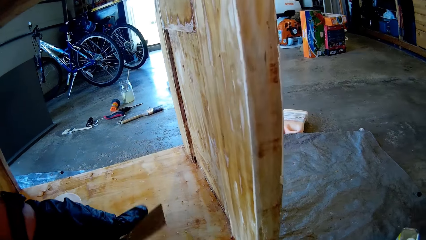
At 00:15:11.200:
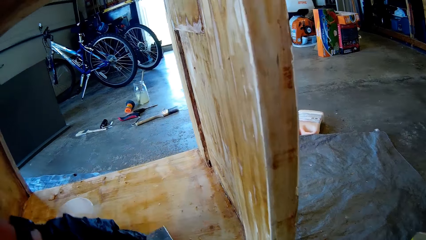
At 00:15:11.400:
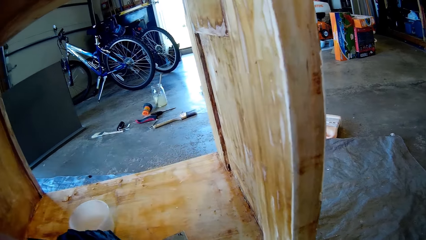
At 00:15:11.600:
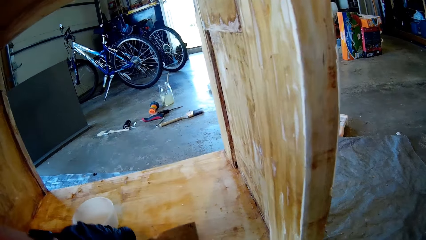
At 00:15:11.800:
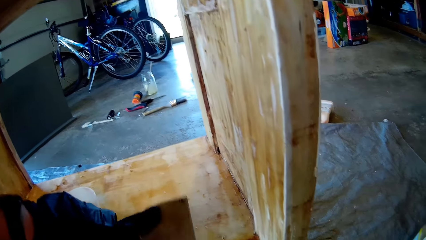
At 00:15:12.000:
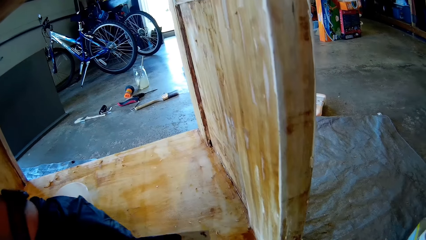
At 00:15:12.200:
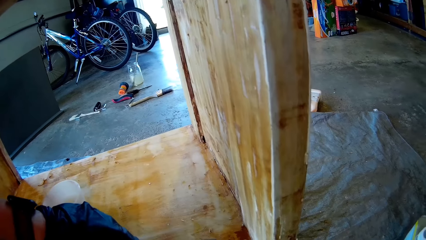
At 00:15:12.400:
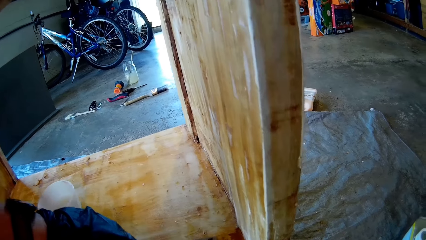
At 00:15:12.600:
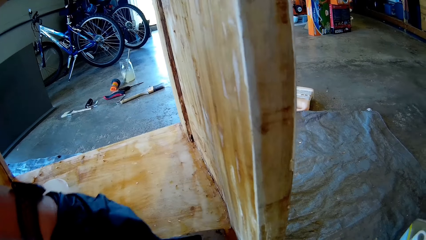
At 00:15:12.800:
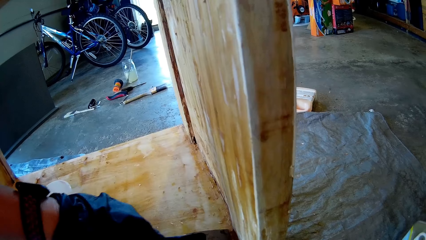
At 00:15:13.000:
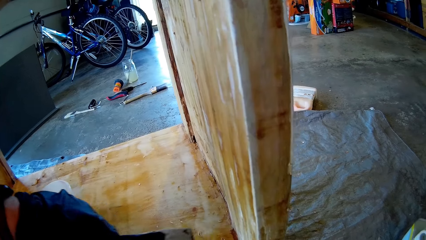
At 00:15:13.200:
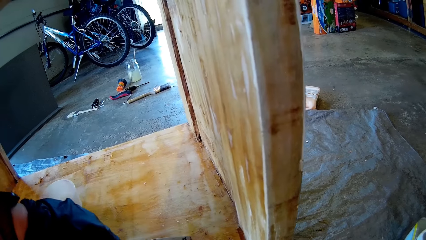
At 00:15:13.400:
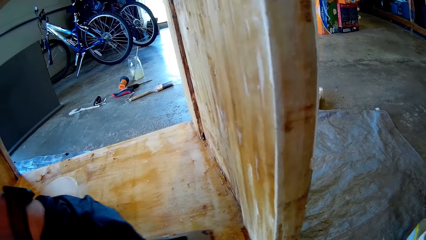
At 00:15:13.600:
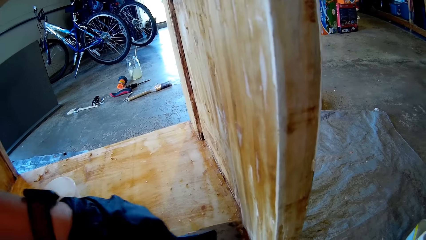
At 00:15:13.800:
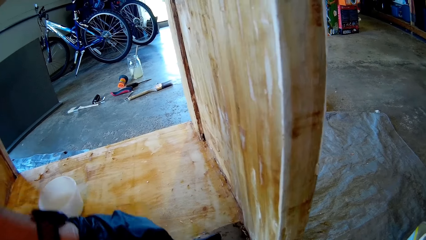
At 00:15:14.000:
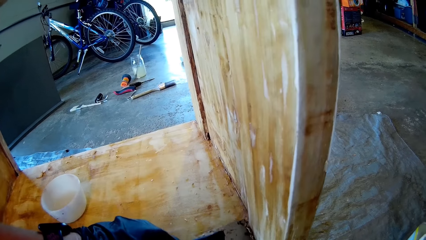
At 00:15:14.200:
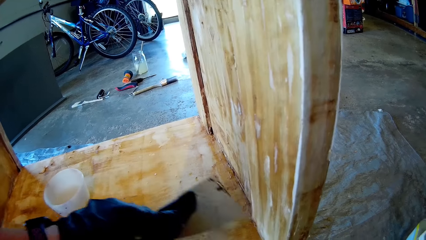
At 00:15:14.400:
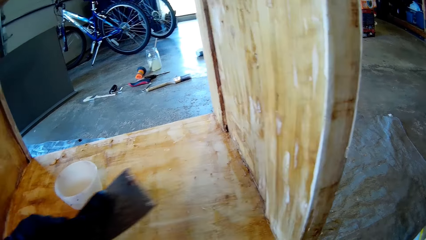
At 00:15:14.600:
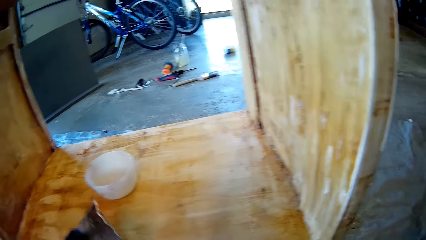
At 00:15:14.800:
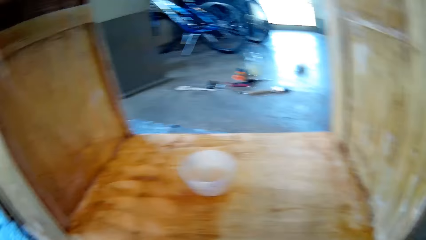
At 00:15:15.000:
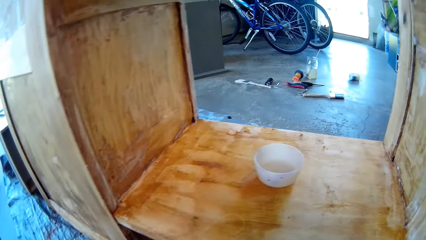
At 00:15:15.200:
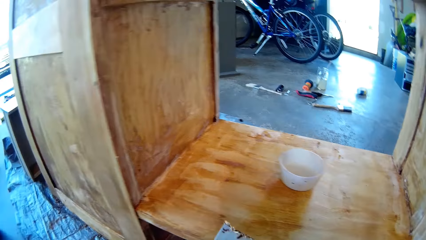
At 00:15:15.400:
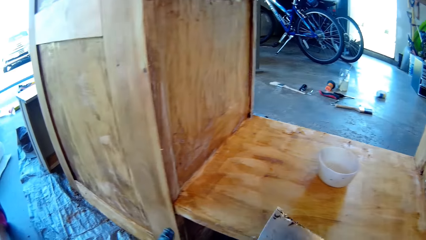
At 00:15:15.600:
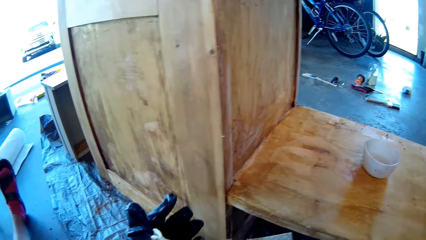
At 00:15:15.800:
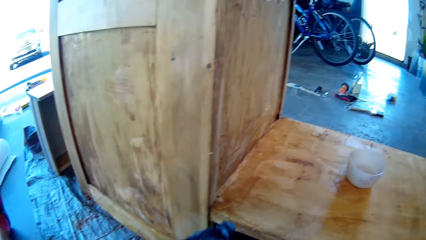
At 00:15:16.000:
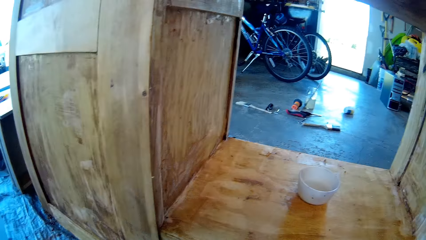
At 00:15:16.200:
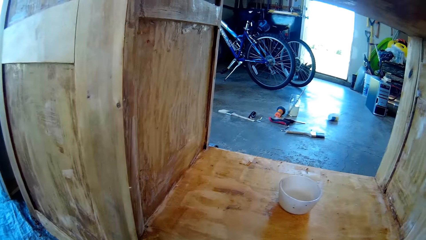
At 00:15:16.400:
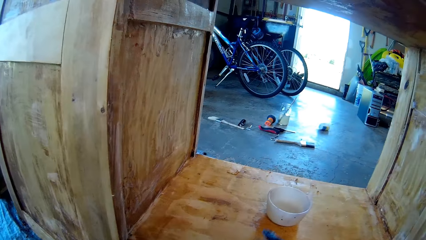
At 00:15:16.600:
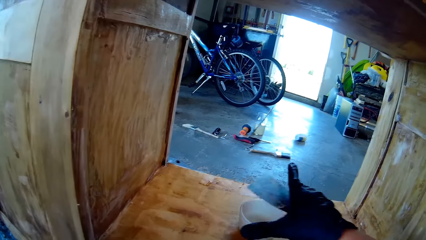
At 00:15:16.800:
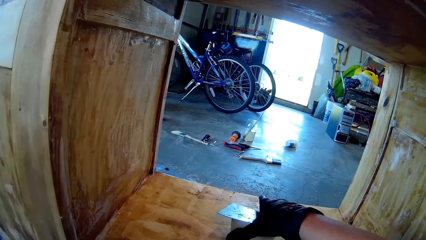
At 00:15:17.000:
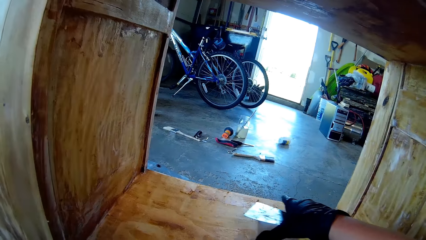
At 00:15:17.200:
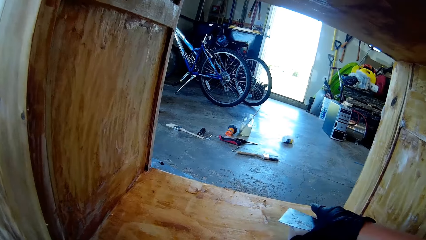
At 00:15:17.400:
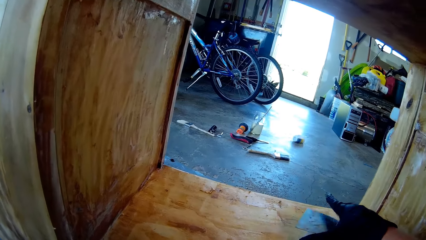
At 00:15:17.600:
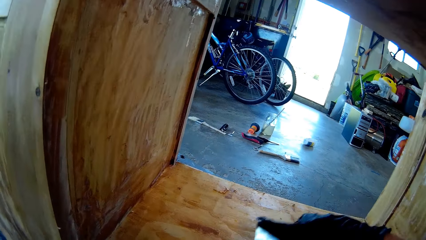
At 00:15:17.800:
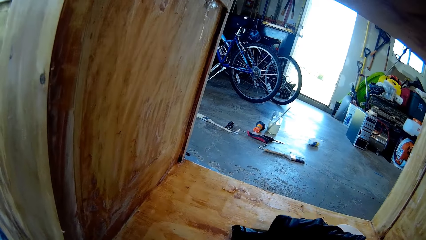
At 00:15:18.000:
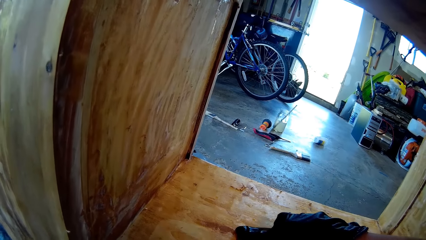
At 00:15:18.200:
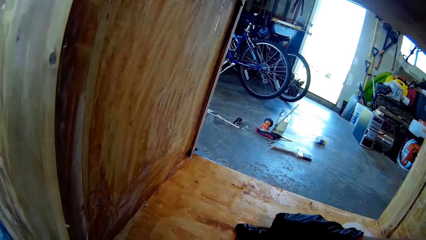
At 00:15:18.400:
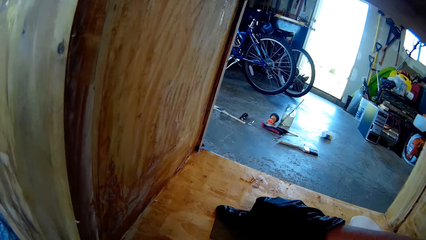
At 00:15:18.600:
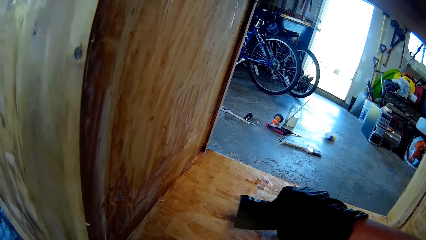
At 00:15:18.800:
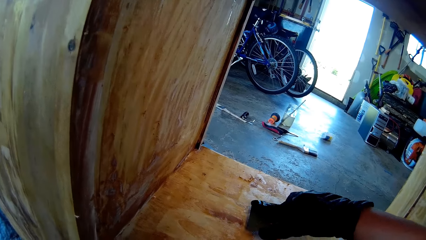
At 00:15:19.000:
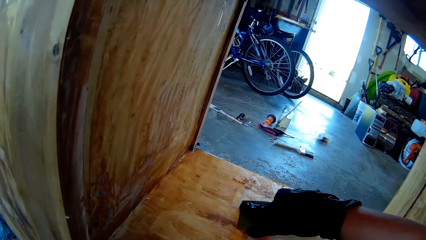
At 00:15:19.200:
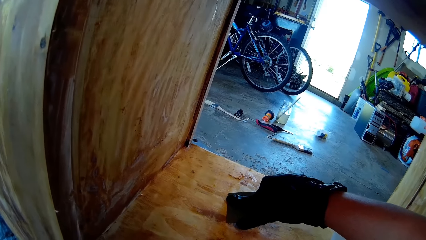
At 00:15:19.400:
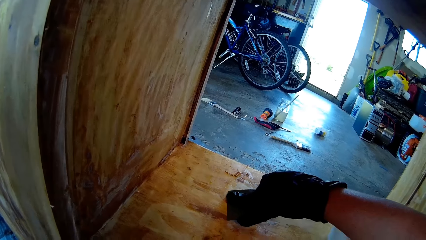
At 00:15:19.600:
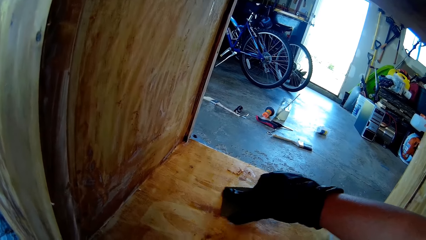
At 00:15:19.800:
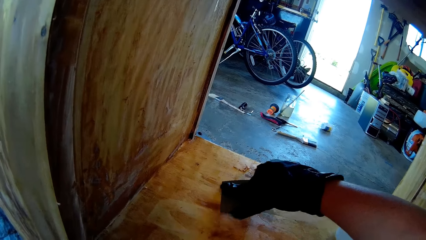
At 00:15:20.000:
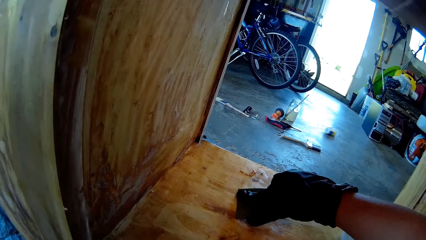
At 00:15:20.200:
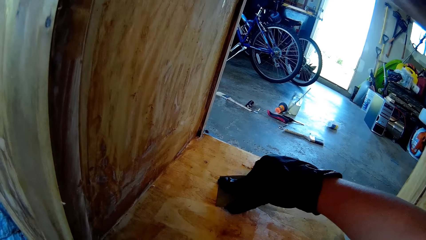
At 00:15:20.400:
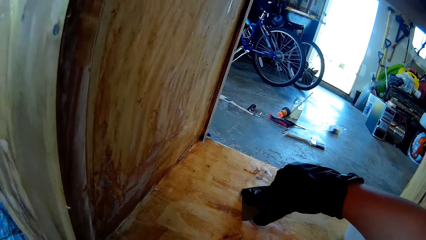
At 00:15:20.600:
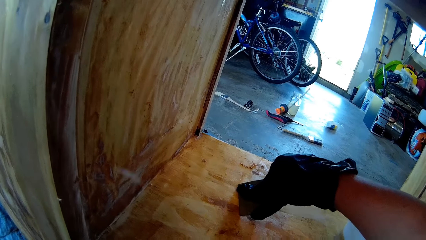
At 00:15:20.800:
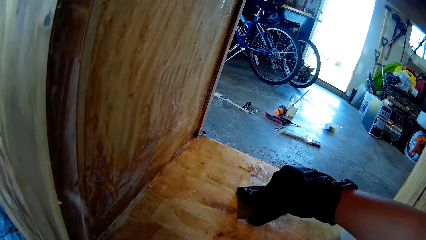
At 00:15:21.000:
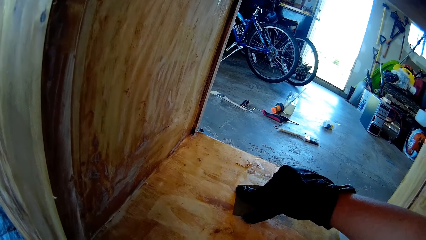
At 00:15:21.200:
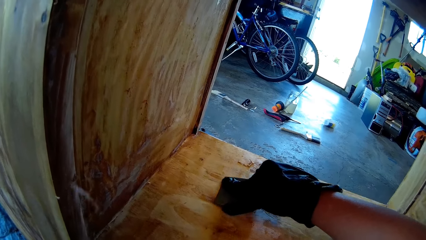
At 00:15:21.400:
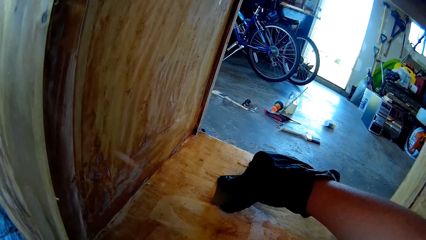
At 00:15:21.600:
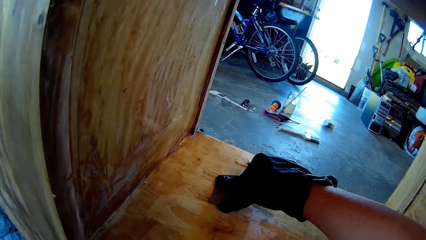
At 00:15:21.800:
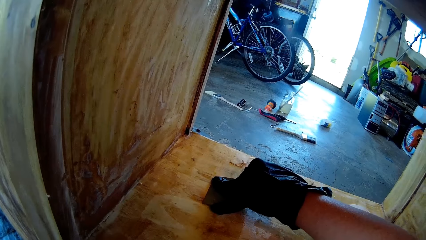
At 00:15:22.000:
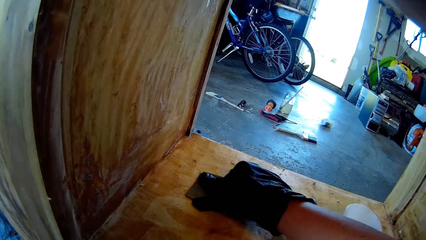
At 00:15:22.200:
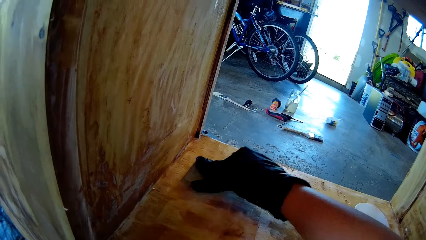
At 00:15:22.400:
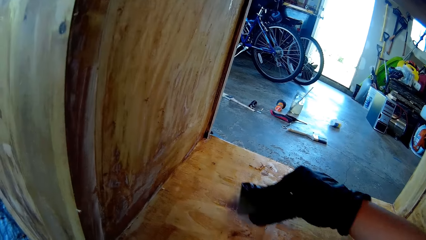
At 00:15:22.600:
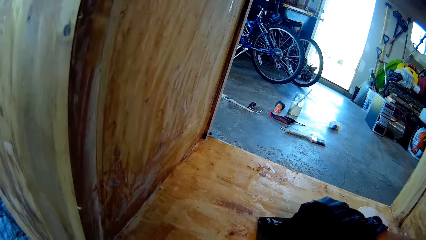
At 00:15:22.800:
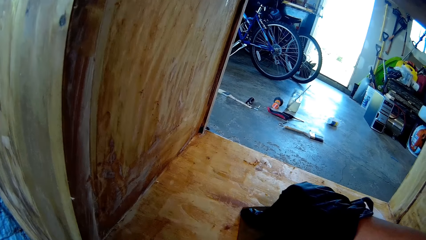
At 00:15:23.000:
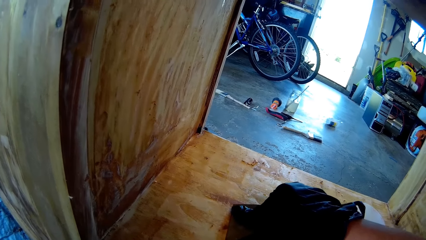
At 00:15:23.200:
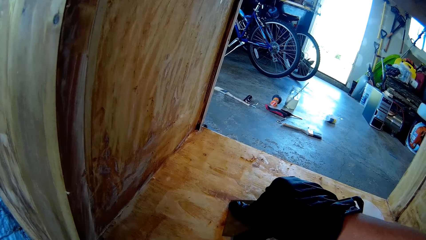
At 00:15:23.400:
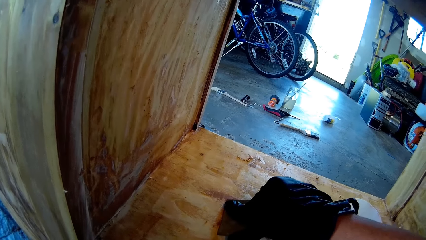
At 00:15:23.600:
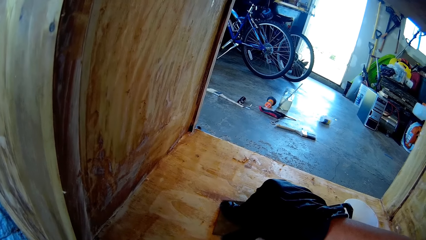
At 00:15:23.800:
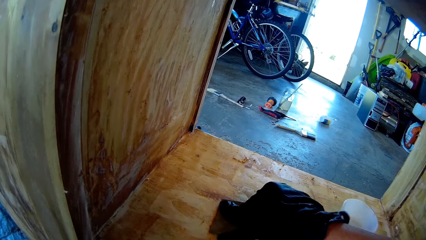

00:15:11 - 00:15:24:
The camera wearer drops a scraper on a wood. They pick up the scraper. They remove dirt on the wood with the scraper. They move a bowl on the wood. They remove dirt on the wood furniture with the scraper.

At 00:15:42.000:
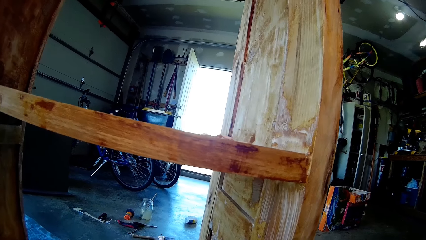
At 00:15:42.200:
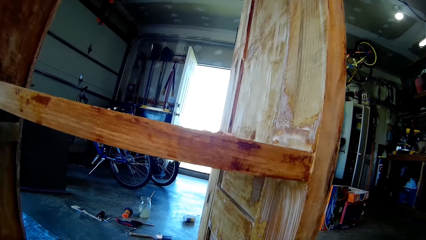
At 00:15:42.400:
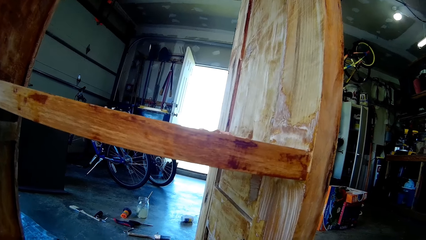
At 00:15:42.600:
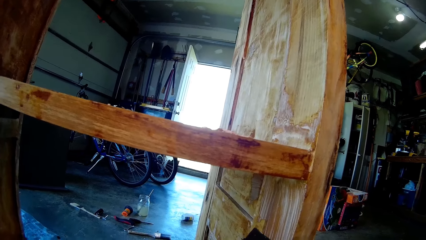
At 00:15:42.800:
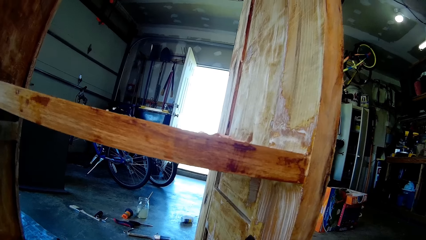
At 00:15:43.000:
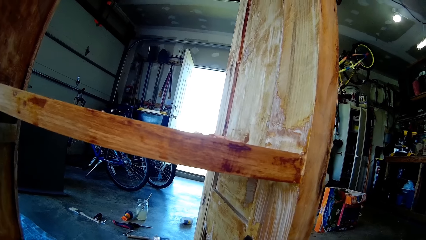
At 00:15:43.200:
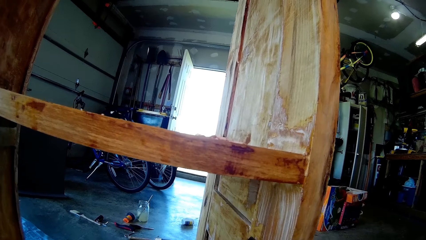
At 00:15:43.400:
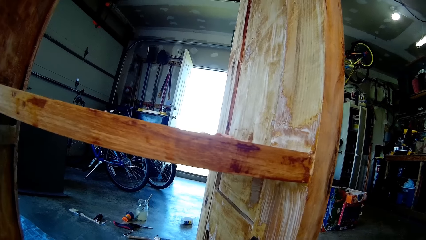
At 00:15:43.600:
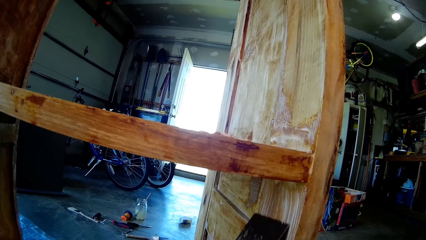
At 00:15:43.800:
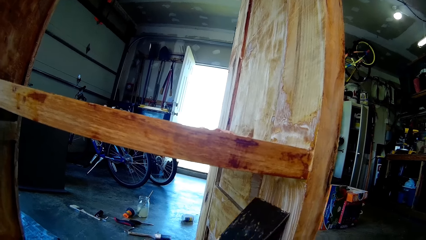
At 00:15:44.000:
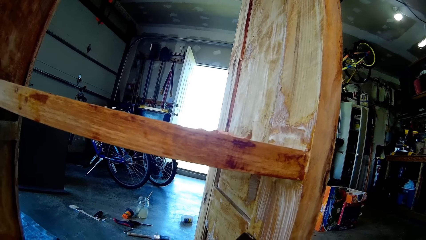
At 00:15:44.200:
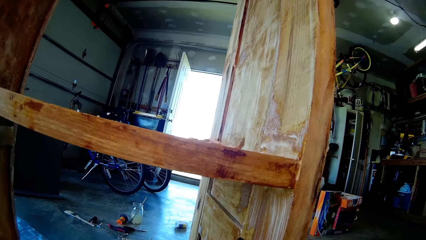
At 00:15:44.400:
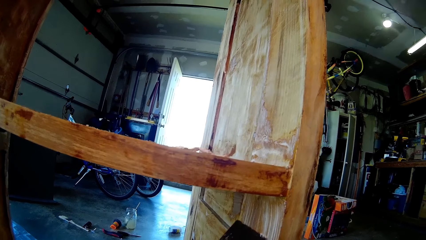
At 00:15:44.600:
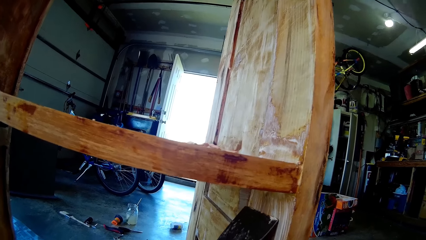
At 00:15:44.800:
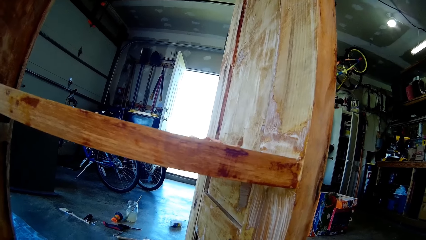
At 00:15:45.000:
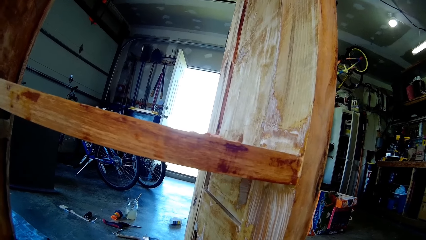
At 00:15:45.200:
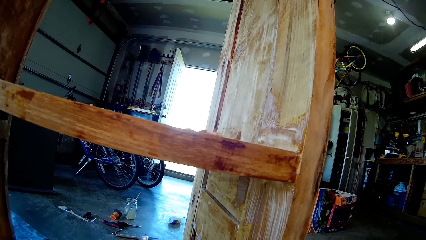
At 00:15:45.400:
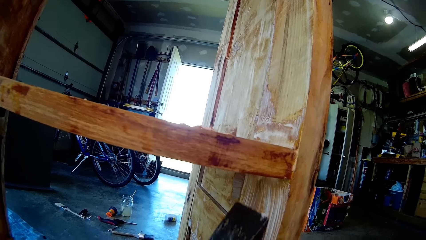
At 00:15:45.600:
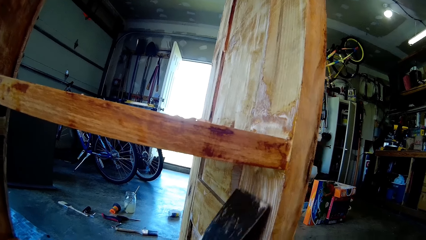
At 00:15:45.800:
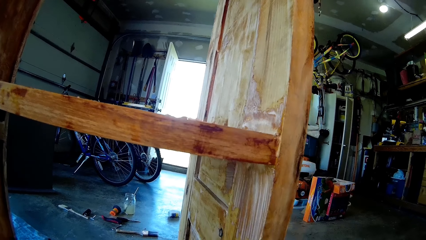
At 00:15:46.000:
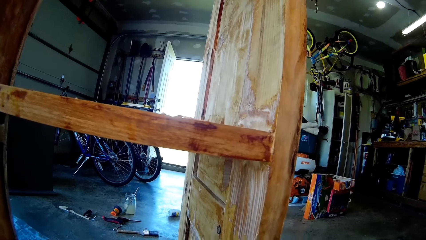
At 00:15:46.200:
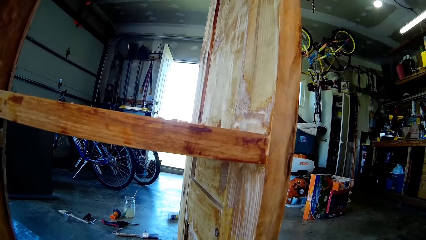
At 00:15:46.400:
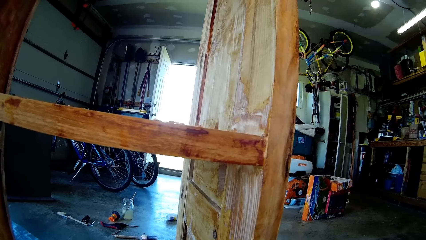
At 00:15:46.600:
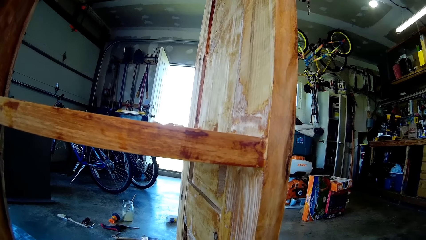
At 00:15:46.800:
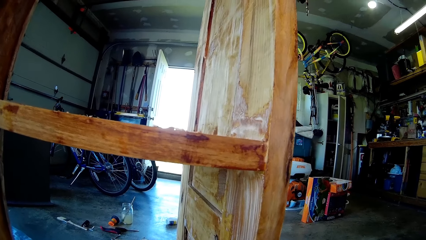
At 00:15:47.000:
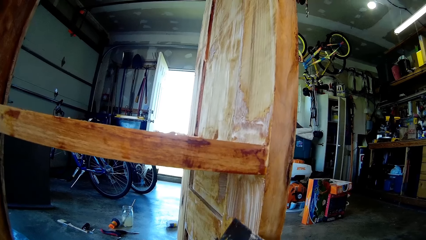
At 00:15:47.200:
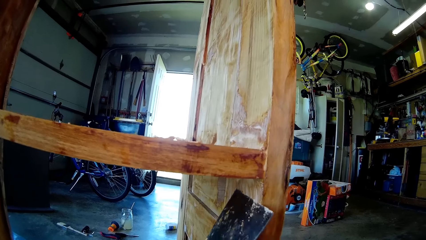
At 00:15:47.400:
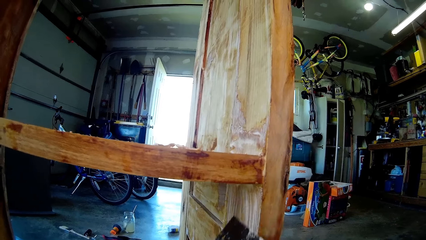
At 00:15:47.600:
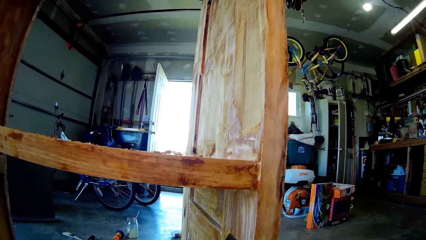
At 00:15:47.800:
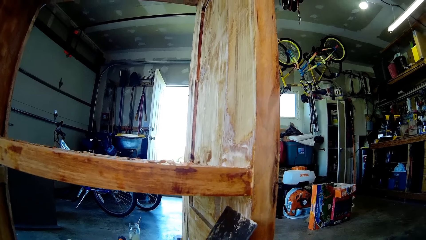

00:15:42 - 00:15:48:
The camera wearer removes dirt on a wood with a scraper.
